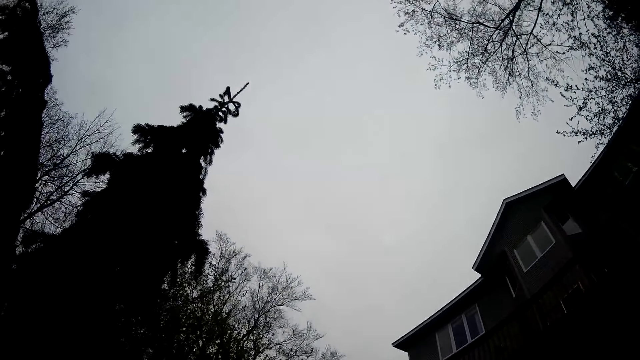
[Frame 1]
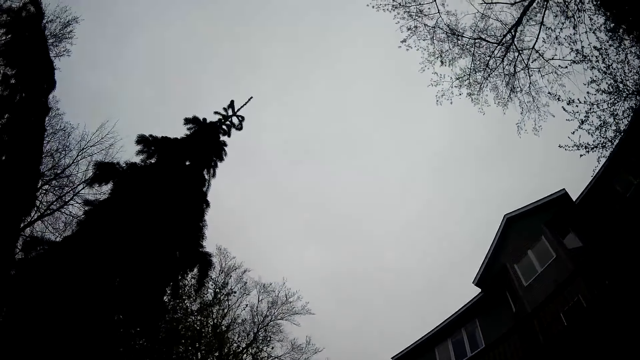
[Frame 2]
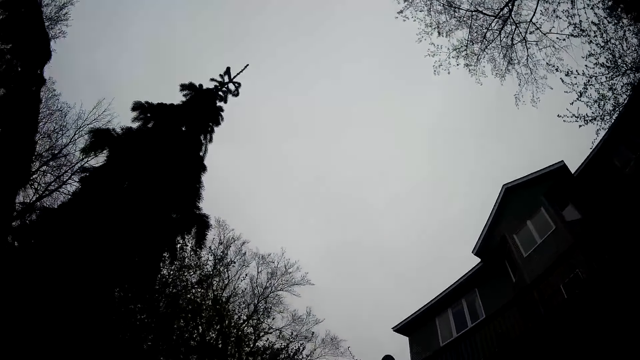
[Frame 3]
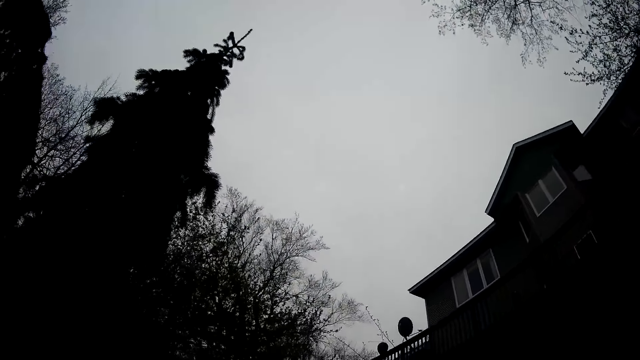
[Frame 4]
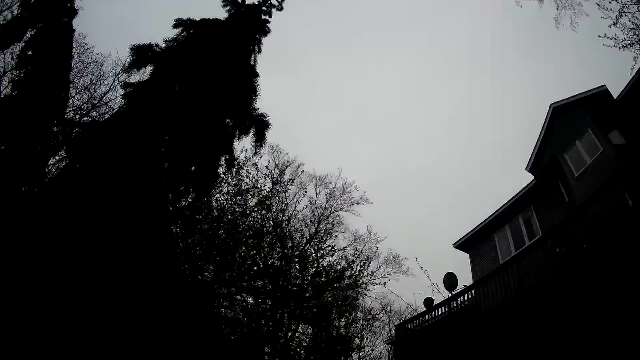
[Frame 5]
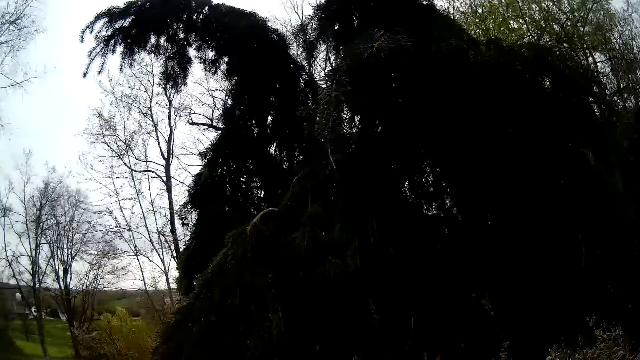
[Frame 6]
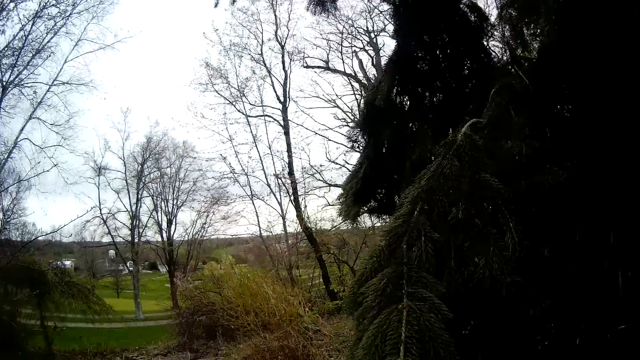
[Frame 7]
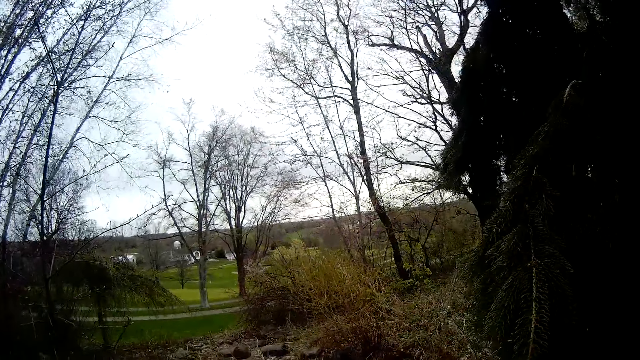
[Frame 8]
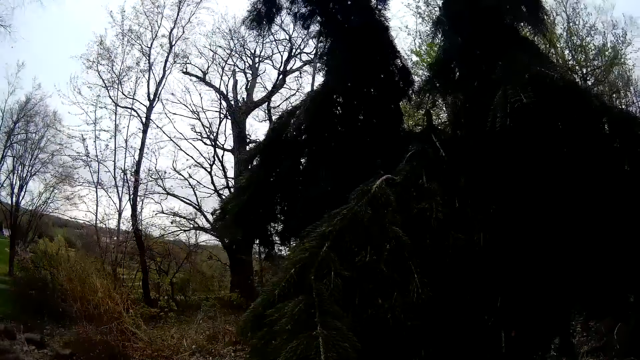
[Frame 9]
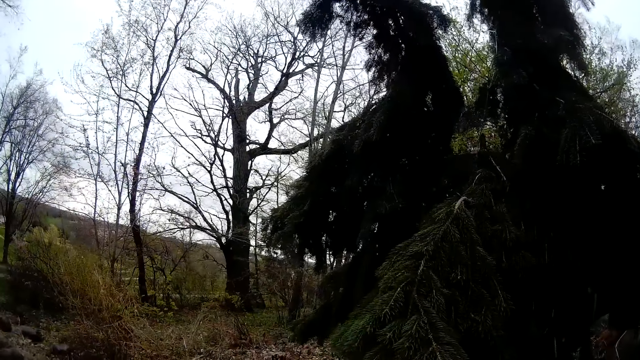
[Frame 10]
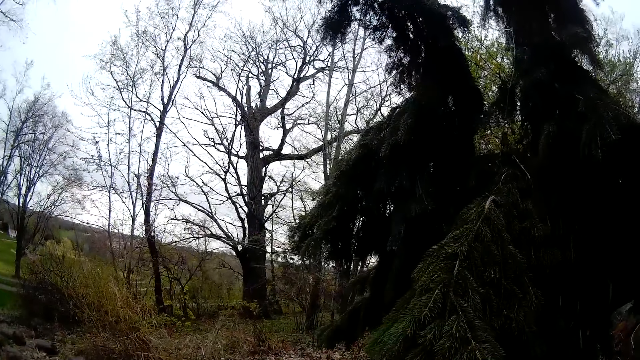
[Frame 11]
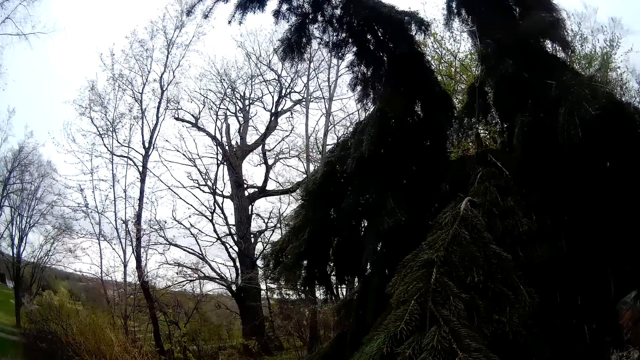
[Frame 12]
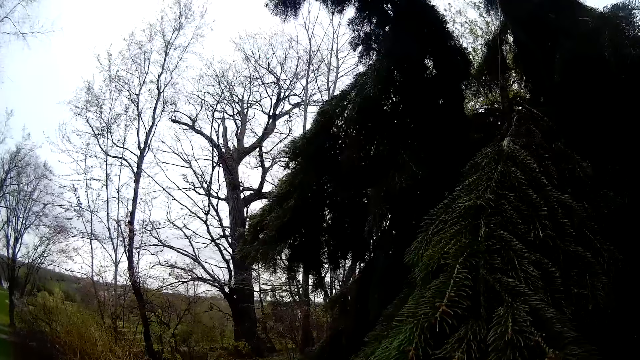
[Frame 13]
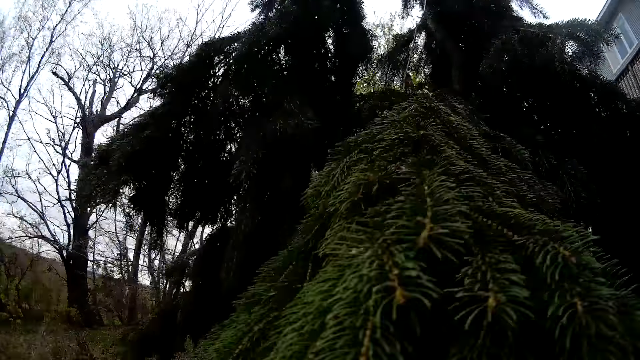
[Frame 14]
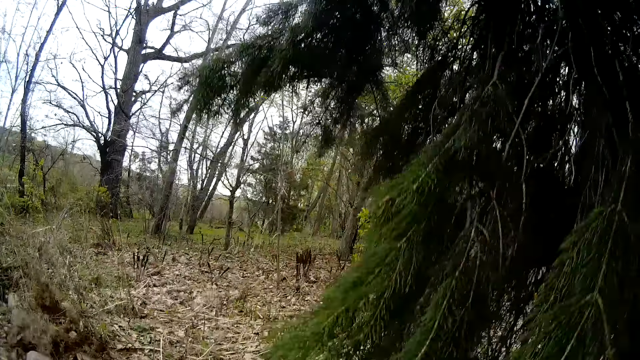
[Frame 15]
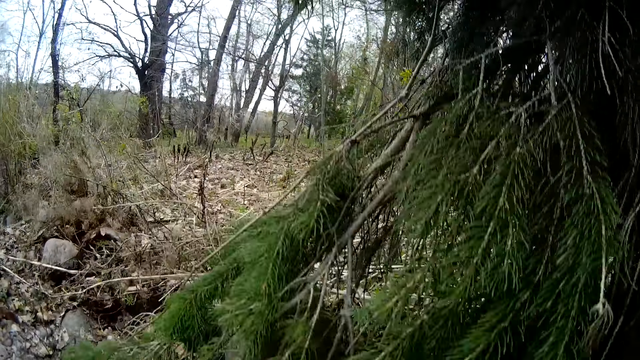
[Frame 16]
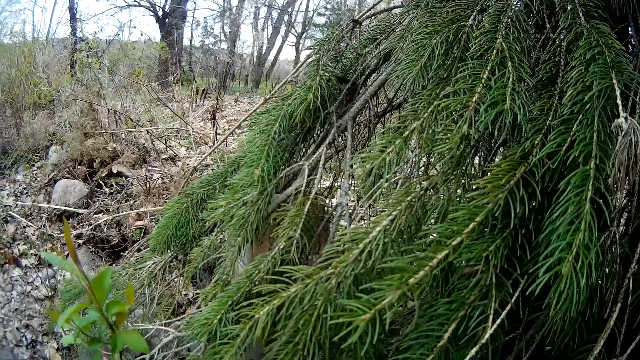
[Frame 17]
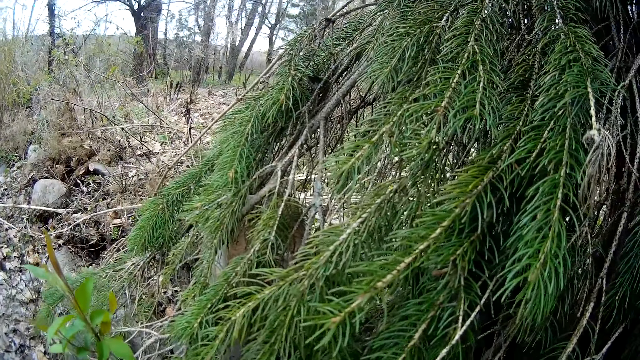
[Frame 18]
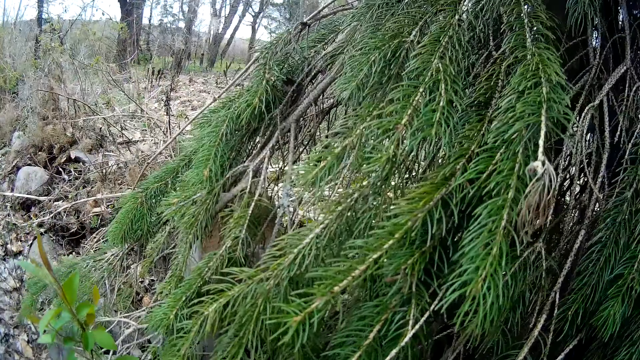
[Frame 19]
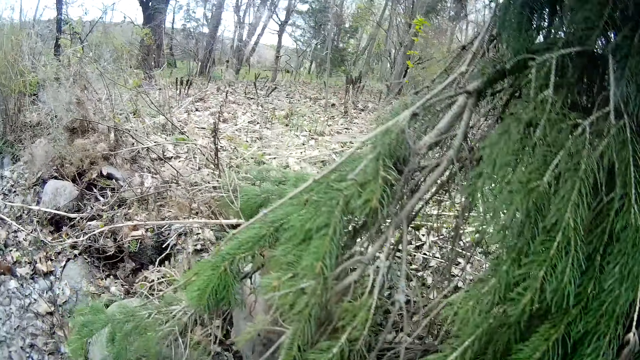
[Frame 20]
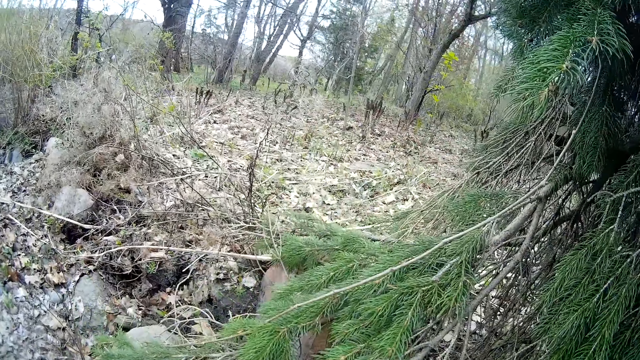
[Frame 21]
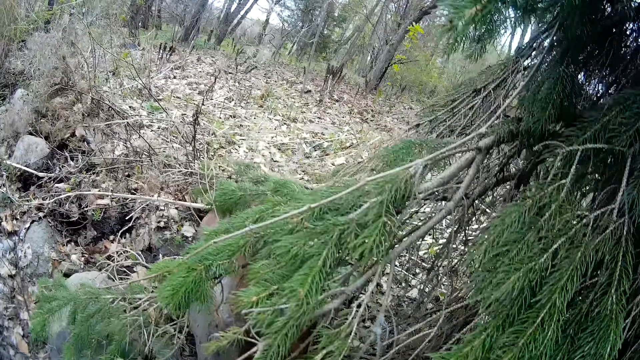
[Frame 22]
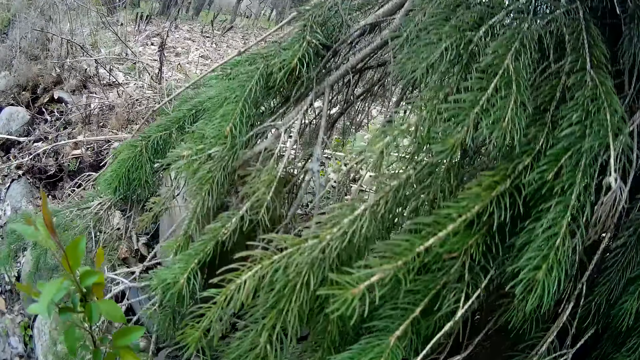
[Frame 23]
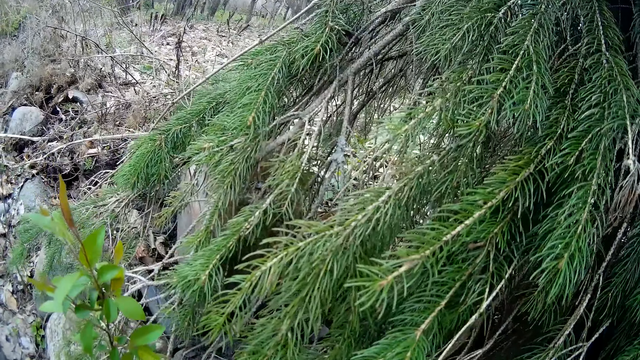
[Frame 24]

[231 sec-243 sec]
The camera wearer moves around.

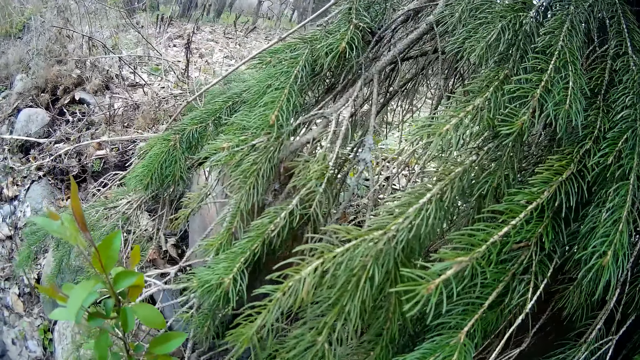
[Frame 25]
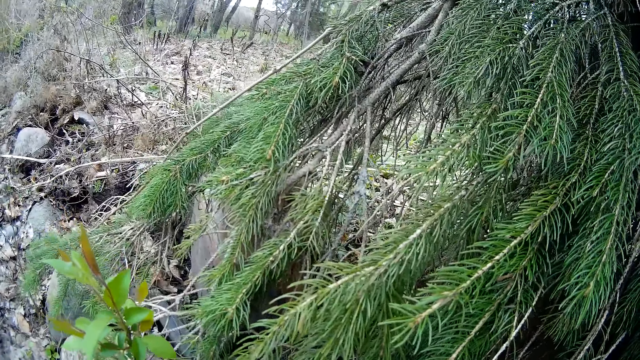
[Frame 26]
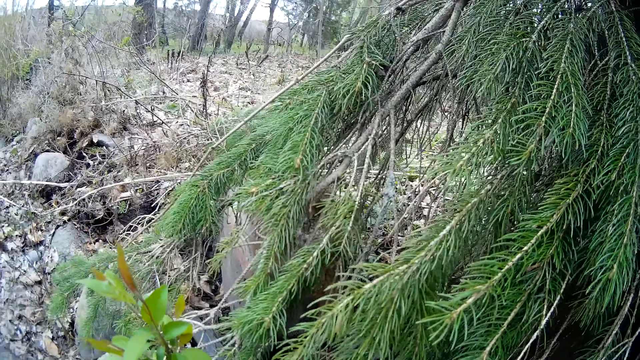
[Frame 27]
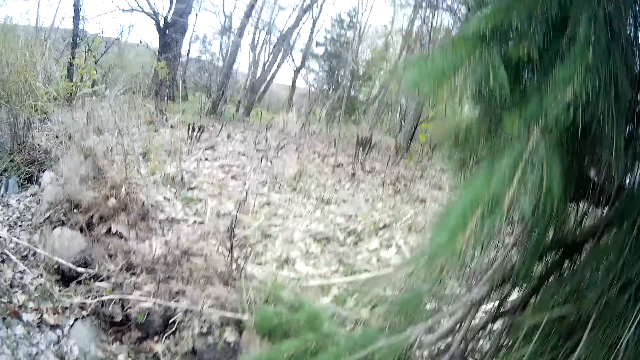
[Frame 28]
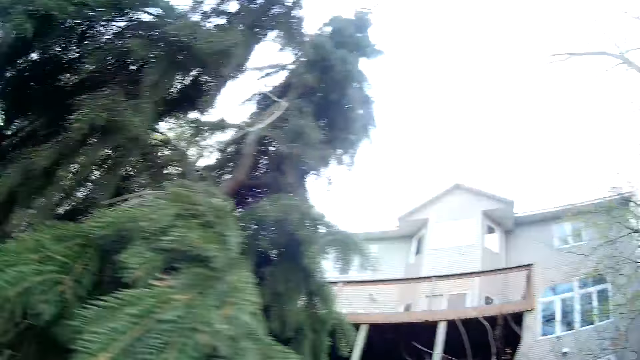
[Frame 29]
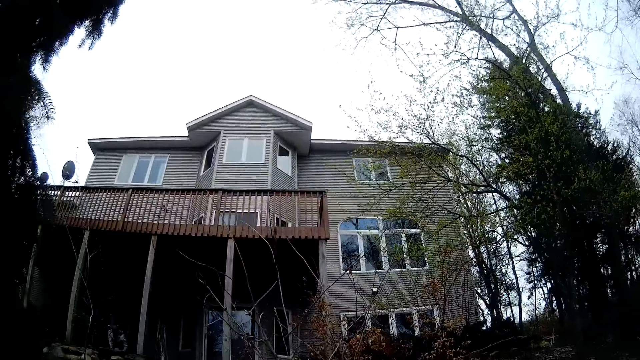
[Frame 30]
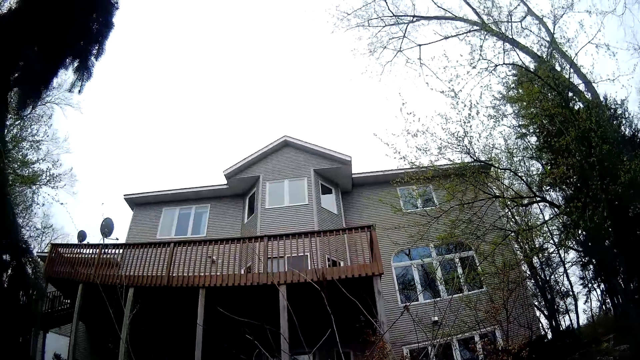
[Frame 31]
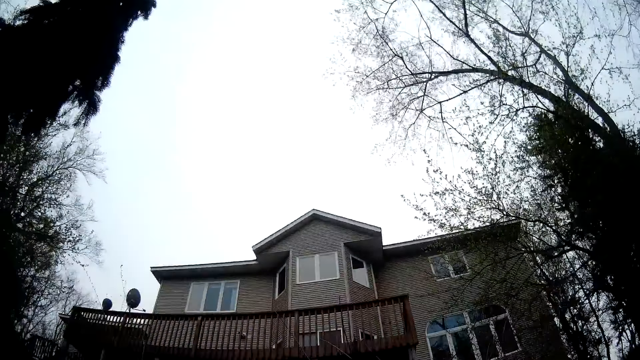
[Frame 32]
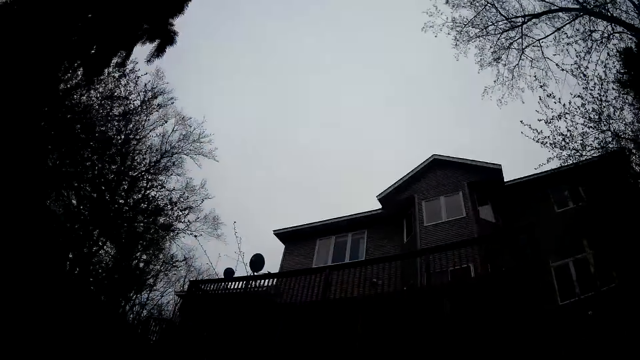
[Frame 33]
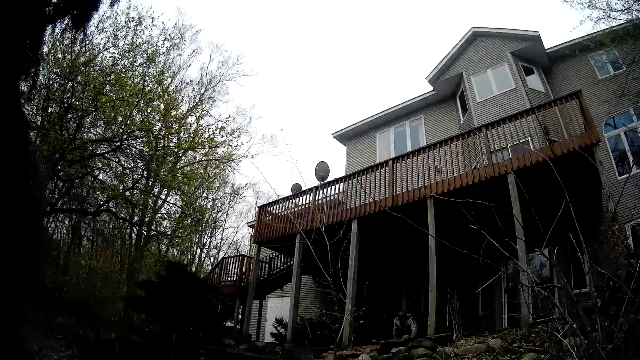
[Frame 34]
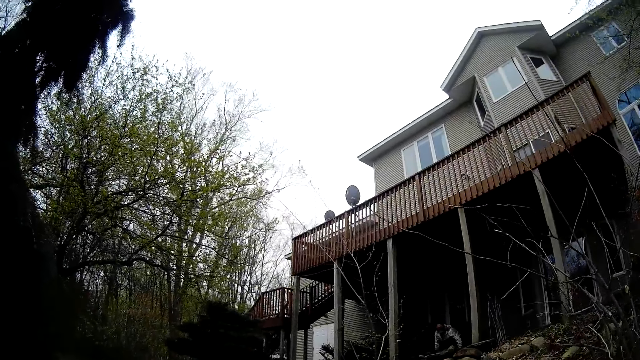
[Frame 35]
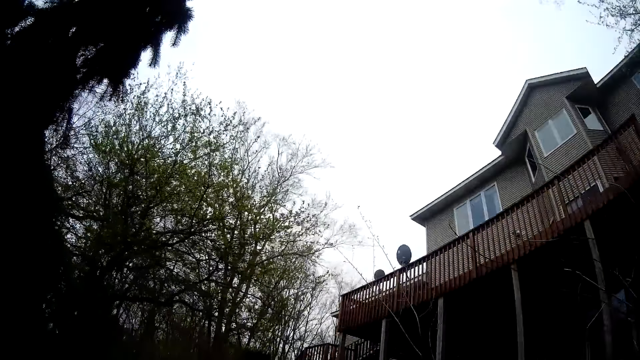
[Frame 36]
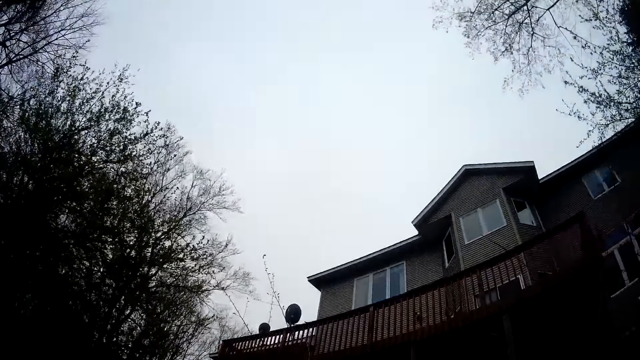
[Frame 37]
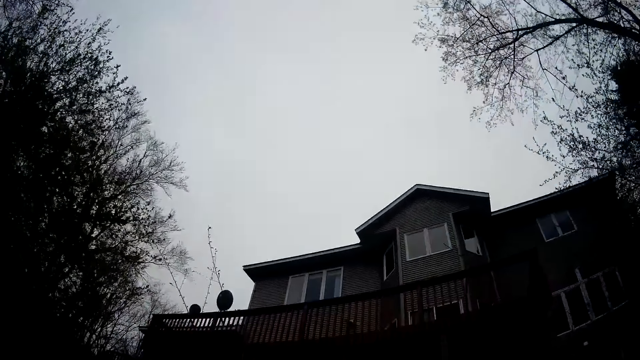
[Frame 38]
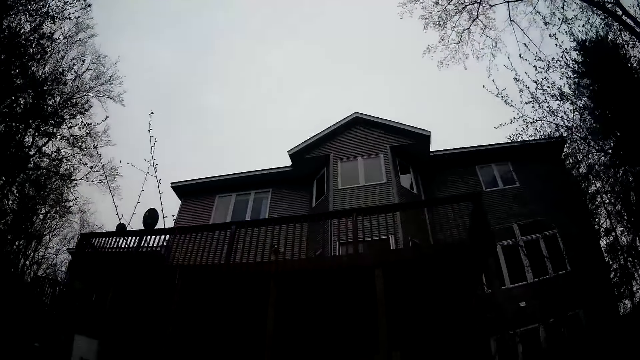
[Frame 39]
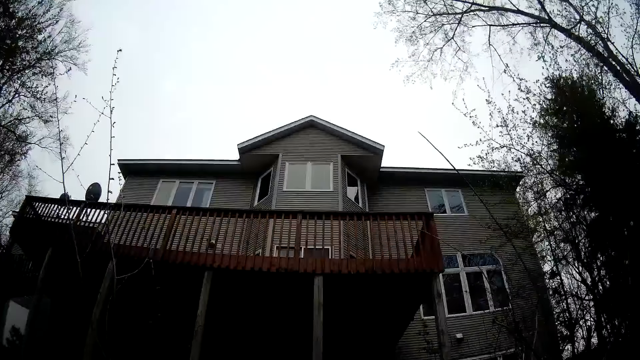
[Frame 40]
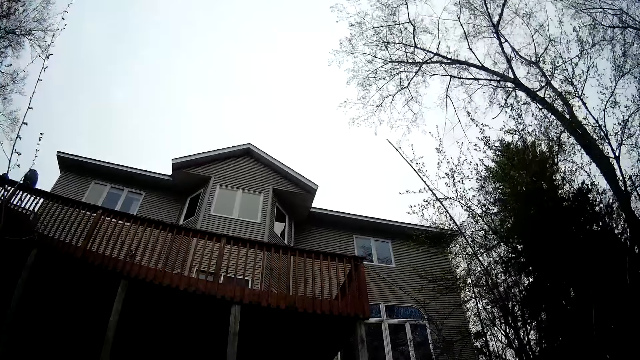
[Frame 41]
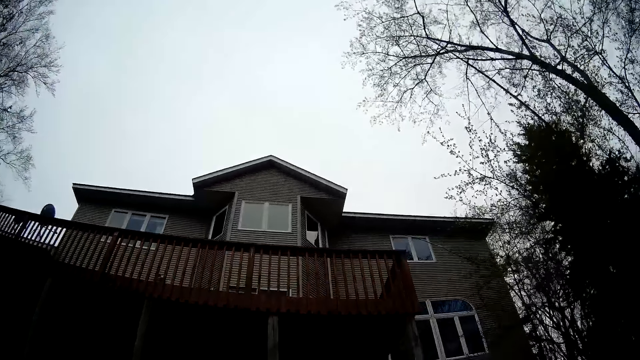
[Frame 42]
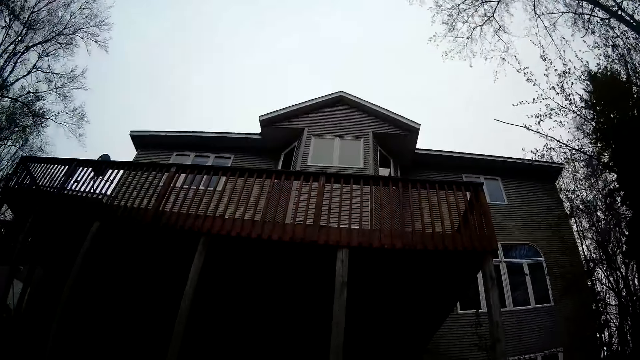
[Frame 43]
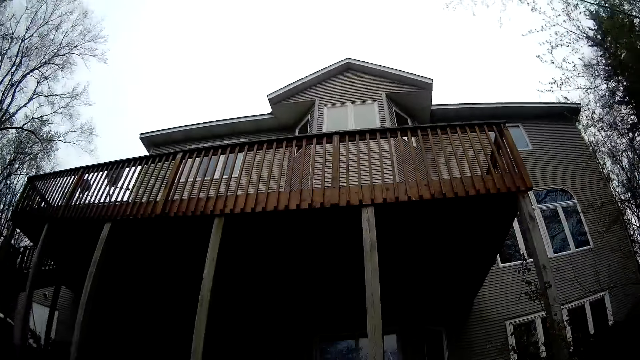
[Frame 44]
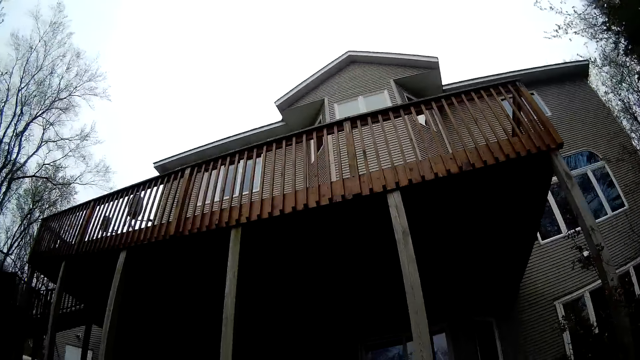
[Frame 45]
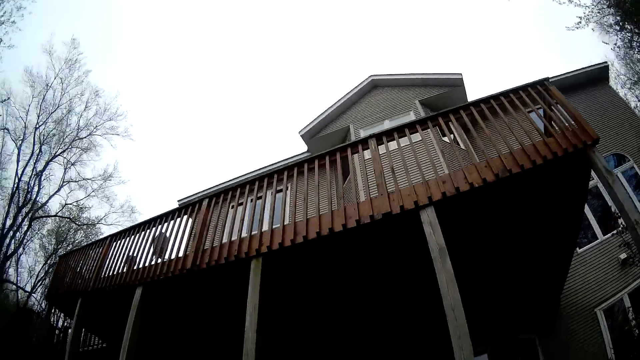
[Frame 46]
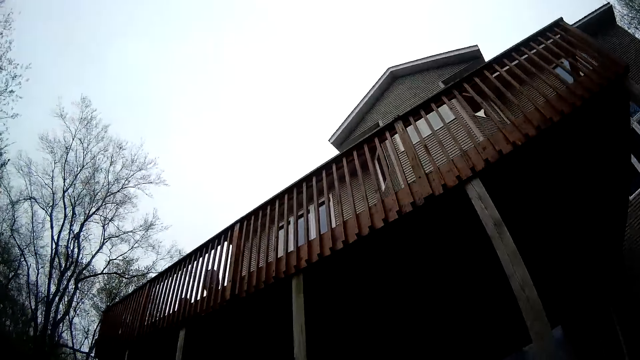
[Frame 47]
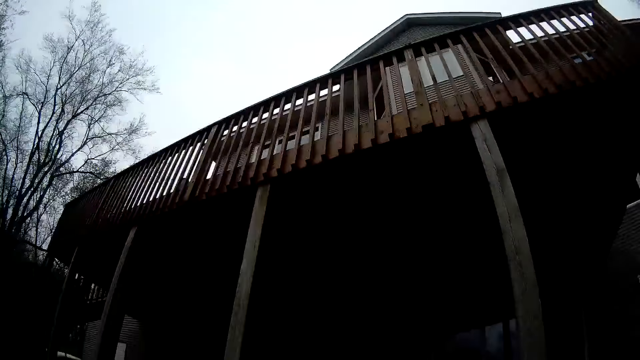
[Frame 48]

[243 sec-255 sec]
The camera wearer looks around. They move around.
